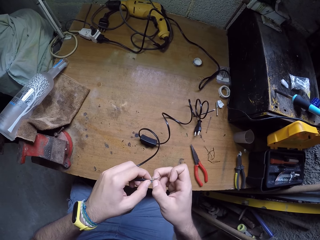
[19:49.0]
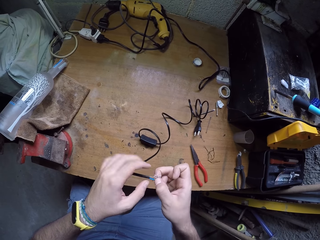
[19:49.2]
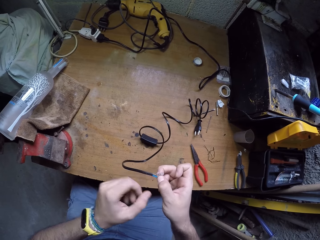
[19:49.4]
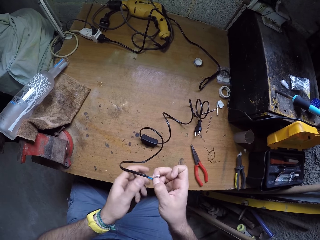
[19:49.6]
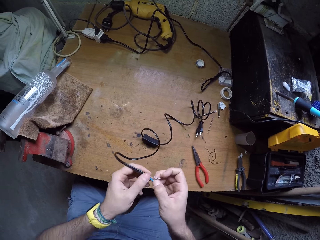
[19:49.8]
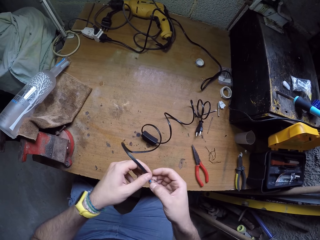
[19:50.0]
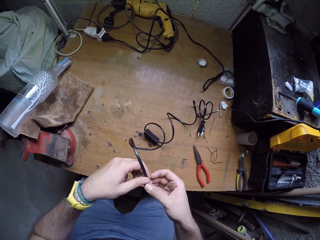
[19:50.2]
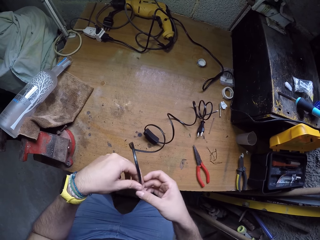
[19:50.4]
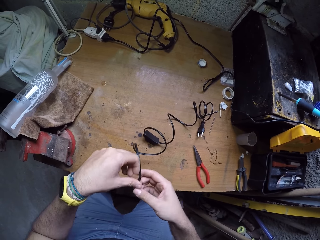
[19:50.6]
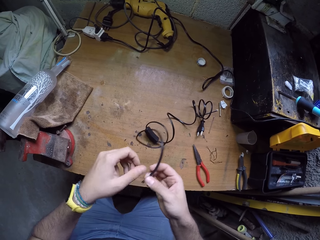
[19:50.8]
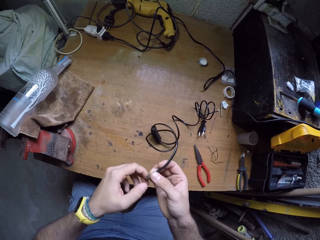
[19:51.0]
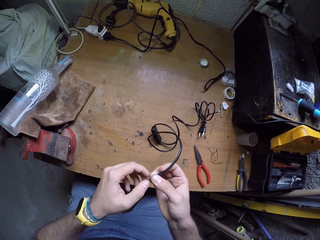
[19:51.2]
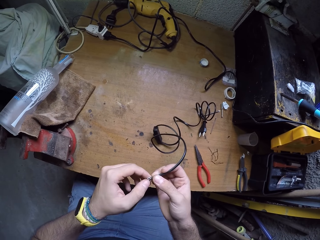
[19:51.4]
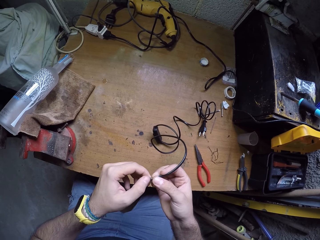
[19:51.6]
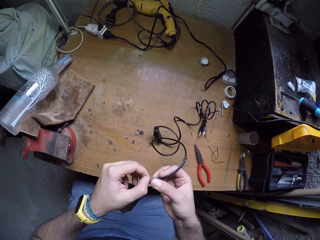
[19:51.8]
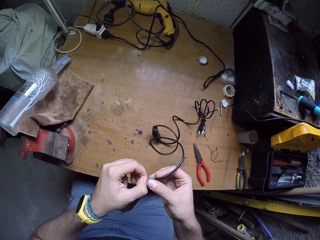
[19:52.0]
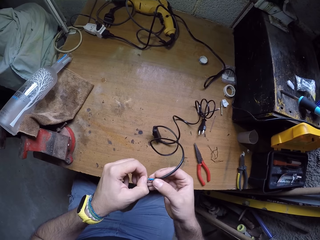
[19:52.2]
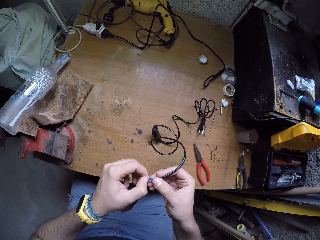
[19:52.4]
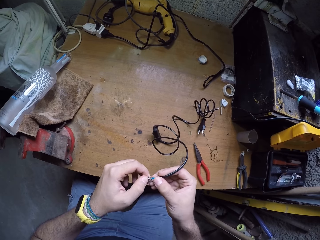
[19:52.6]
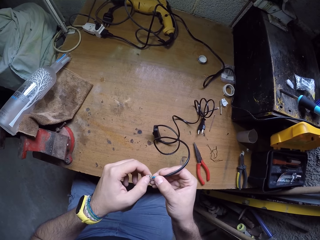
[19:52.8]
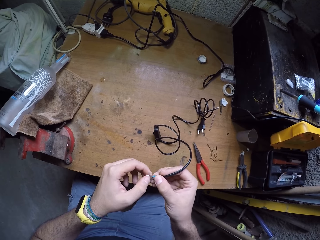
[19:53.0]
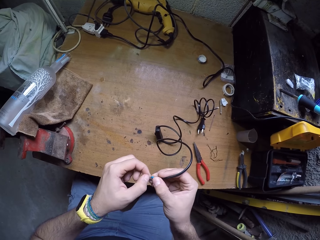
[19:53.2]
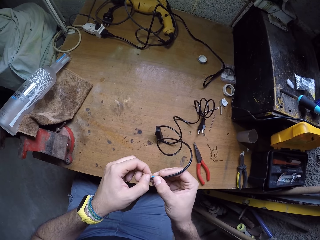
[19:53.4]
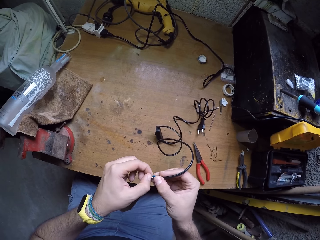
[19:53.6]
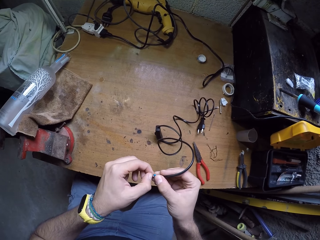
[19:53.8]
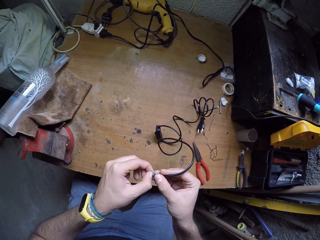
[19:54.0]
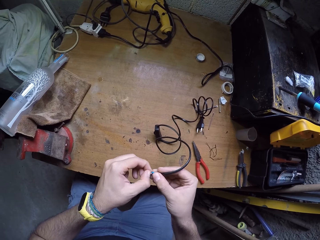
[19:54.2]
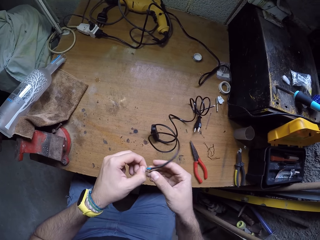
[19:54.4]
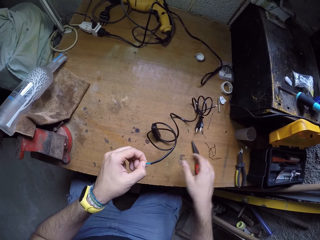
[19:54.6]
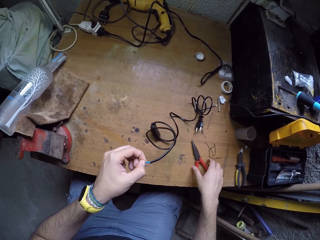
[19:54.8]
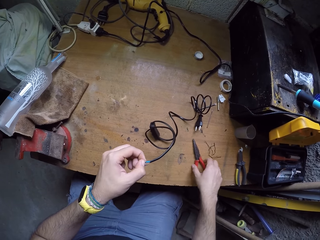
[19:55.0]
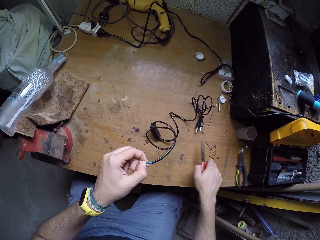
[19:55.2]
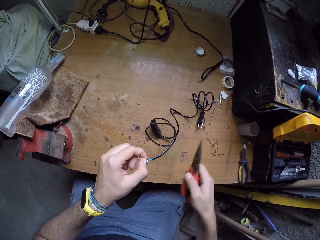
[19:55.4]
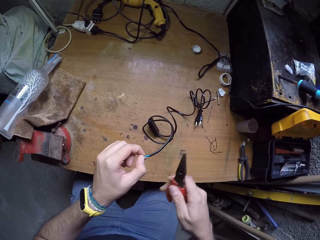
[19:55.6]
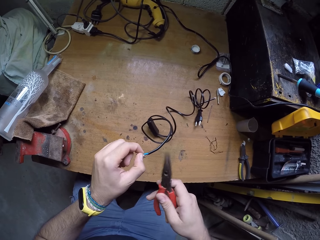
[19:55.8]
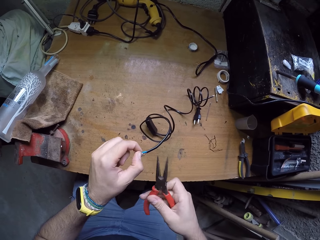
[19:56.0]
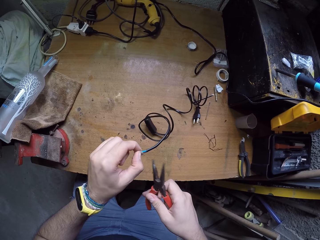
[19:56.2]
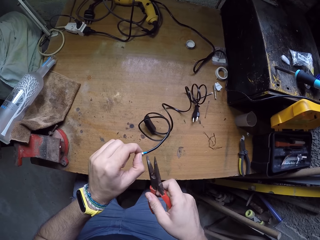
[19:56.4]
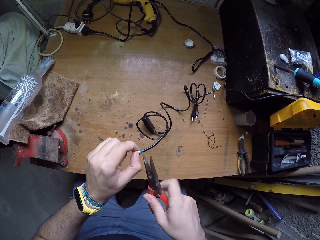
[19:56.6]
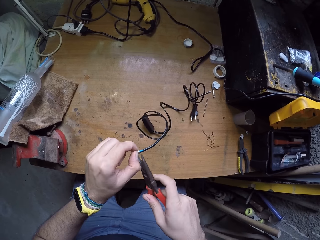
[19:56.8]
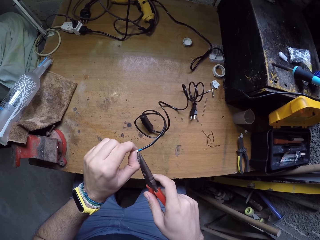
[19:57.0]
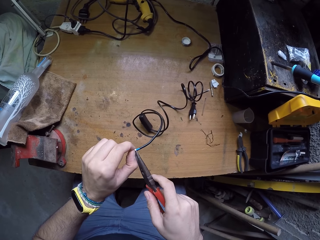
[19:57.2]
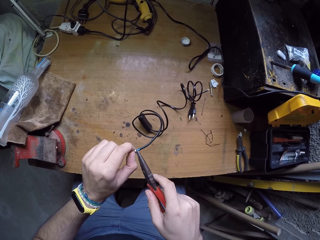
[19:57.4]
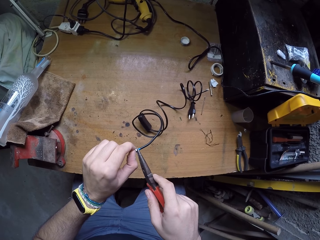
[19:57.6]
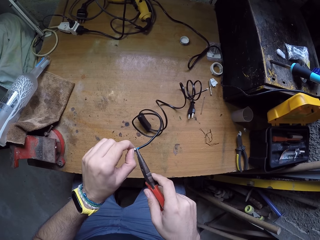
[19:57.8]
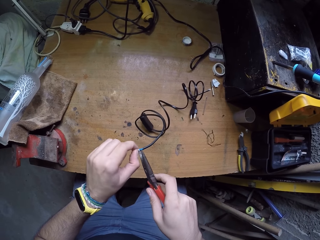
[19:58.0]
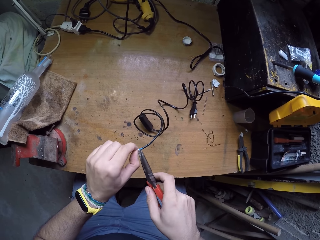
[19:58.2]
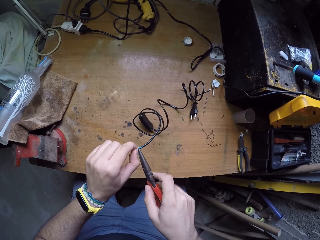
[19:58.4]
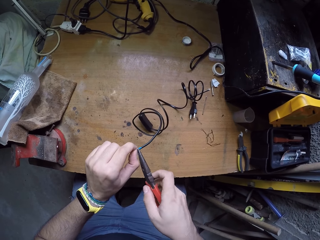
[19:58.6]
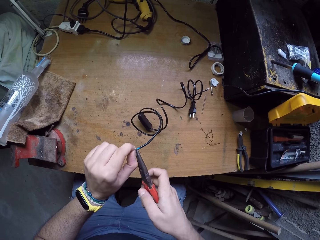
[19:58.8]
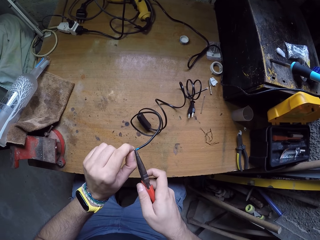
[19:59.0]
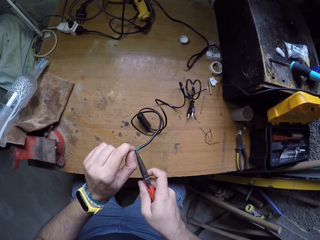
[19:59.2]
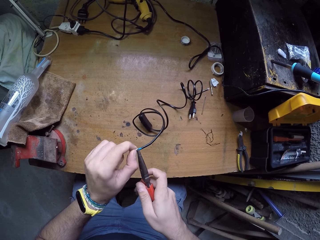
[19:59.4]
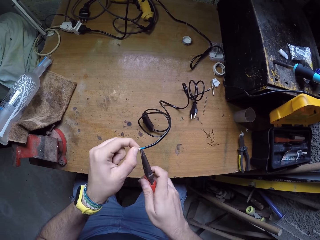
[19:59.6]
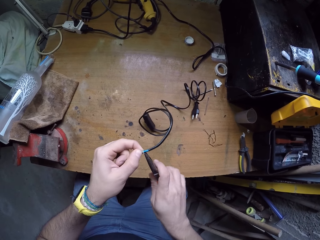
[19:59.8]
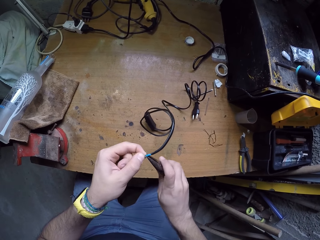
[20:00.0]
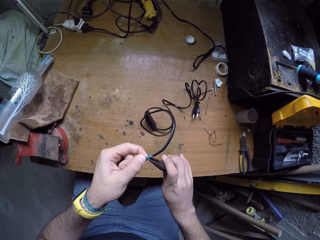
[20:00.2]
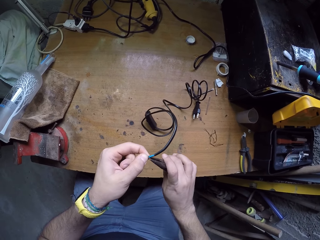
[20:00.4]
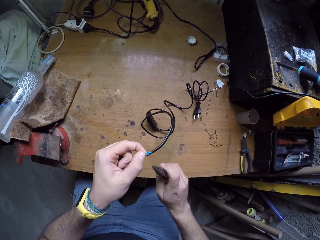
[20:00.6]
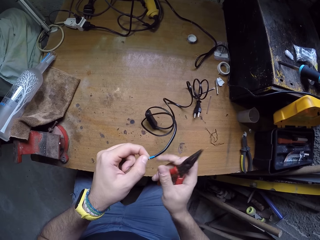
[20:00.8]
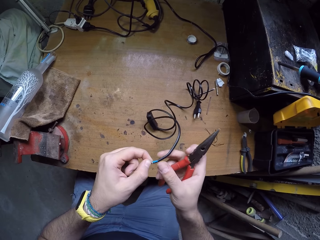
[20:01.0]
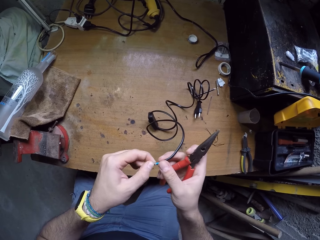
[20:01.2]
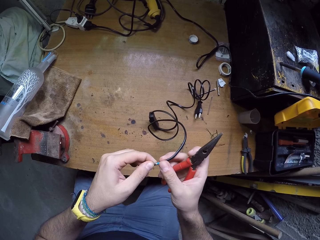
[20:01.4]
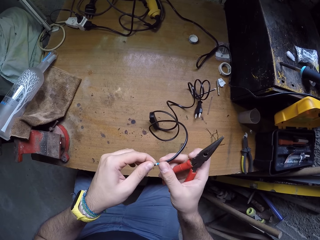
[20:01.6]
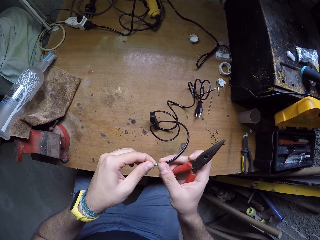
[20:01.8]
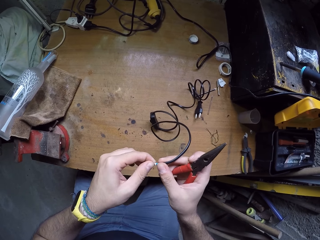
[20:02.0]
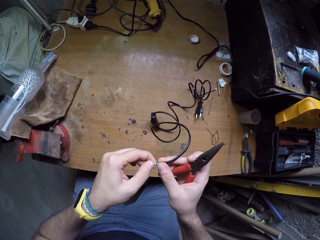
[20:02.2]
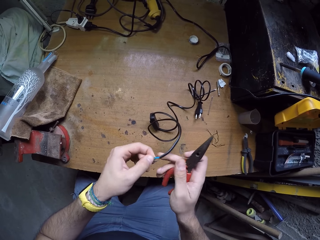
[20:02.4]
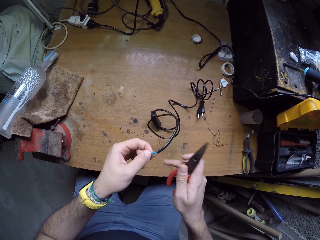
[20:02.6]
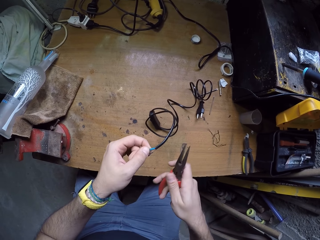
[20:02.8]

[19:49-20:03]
The camera wearer adjusts the wire on the hands. He picks the pair of pliers from the table with his right hand. He tightens the wire-tip on the wire with the pair of pliers in his right hand. He attaches a connector with the pliers.

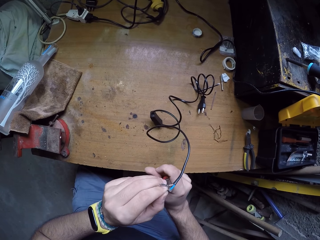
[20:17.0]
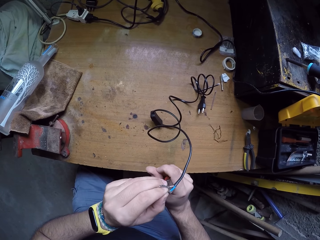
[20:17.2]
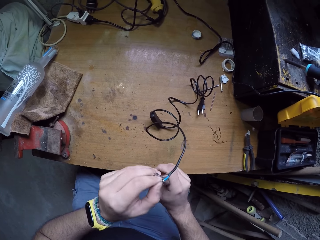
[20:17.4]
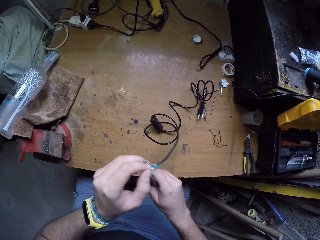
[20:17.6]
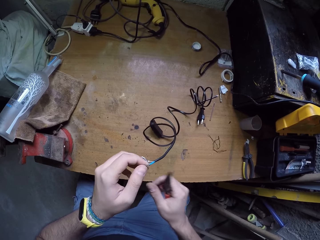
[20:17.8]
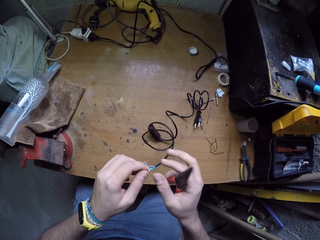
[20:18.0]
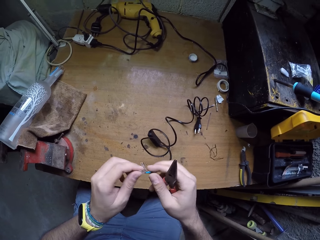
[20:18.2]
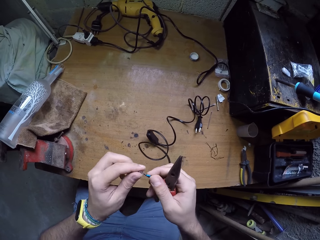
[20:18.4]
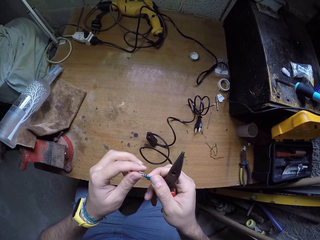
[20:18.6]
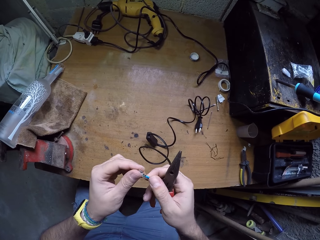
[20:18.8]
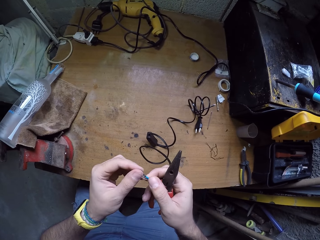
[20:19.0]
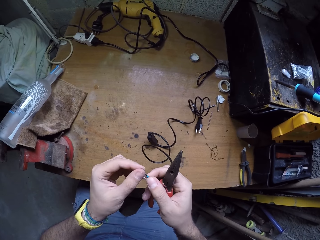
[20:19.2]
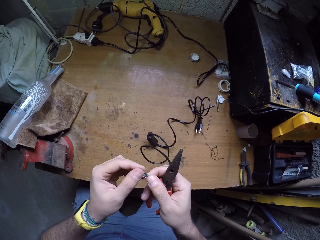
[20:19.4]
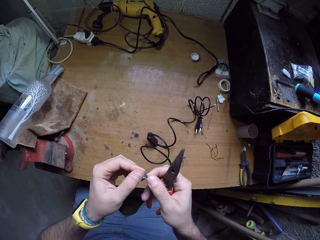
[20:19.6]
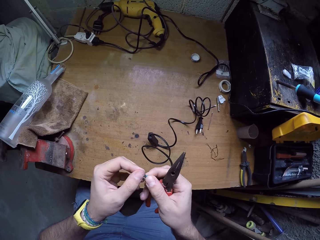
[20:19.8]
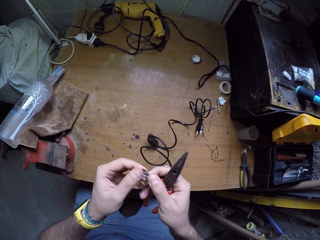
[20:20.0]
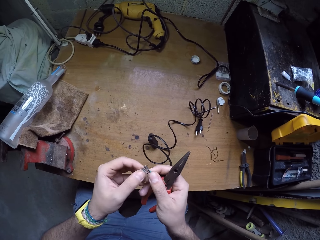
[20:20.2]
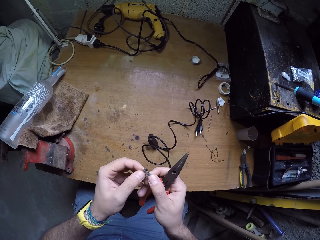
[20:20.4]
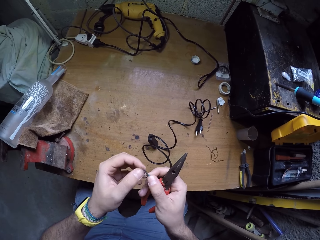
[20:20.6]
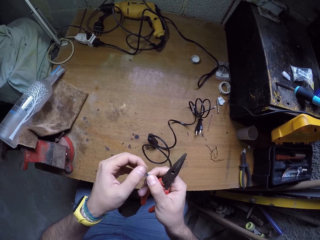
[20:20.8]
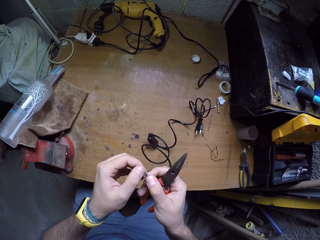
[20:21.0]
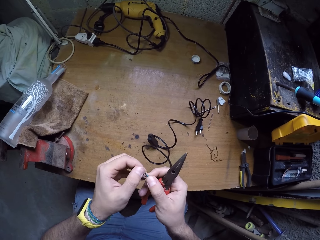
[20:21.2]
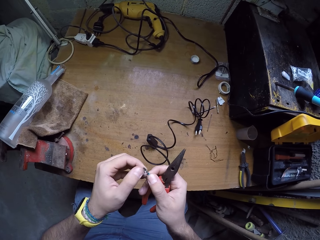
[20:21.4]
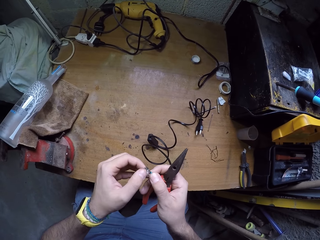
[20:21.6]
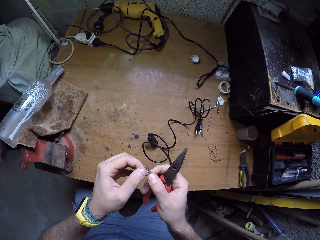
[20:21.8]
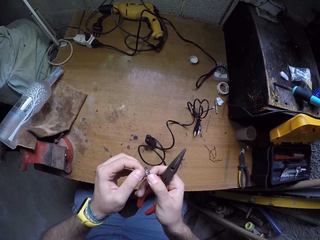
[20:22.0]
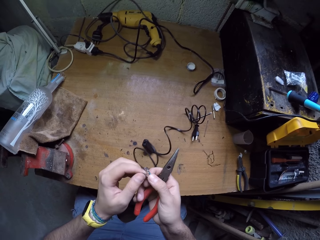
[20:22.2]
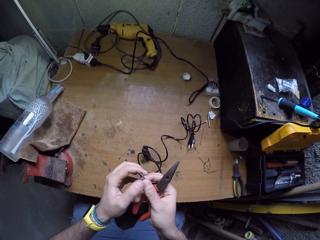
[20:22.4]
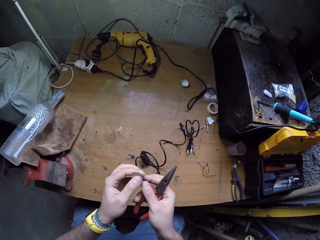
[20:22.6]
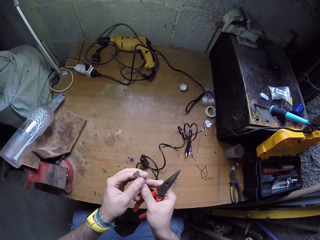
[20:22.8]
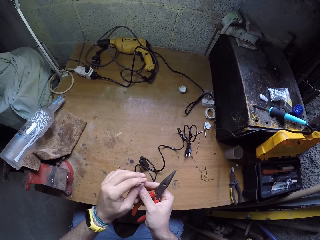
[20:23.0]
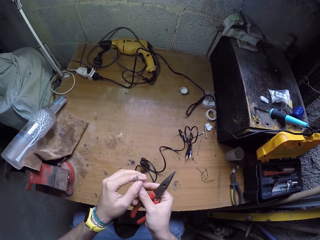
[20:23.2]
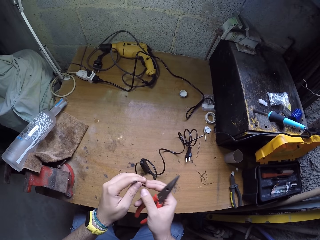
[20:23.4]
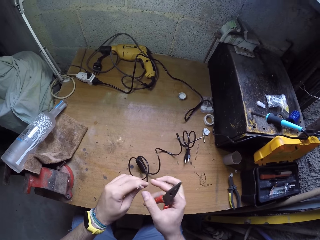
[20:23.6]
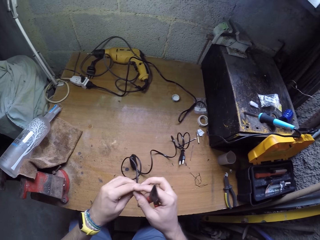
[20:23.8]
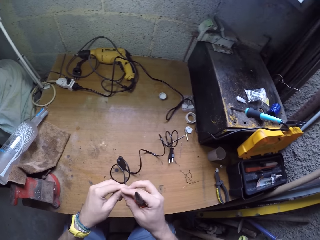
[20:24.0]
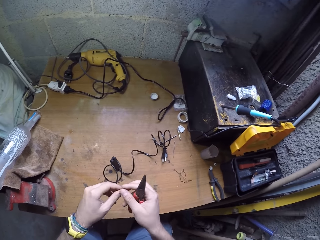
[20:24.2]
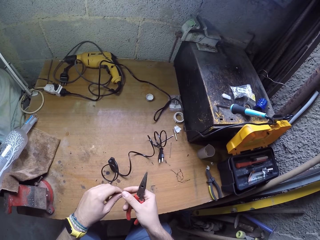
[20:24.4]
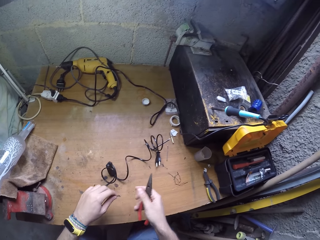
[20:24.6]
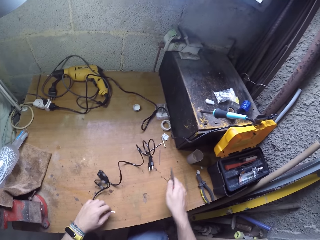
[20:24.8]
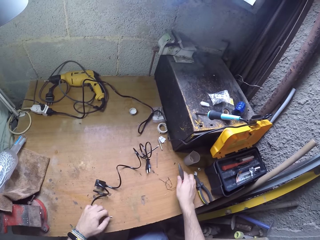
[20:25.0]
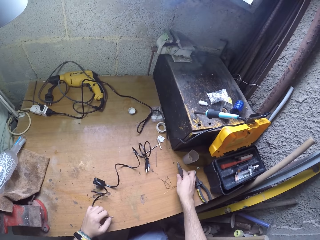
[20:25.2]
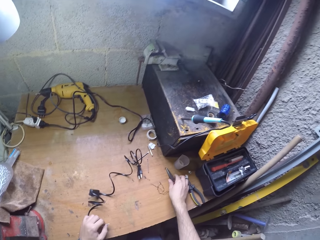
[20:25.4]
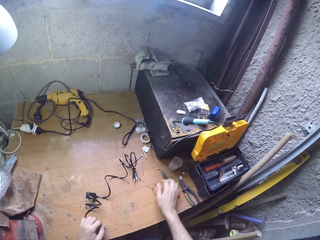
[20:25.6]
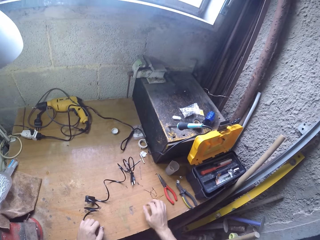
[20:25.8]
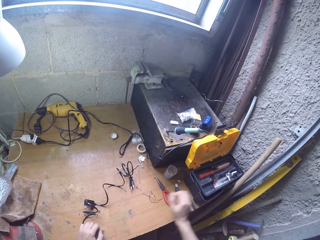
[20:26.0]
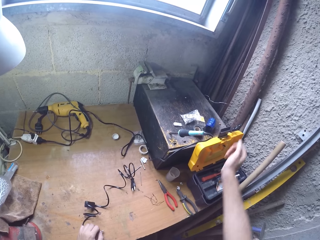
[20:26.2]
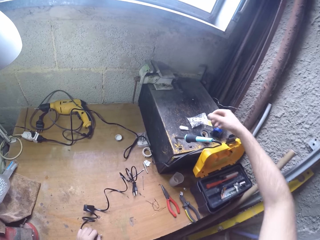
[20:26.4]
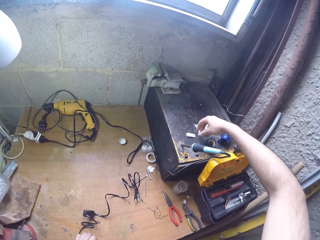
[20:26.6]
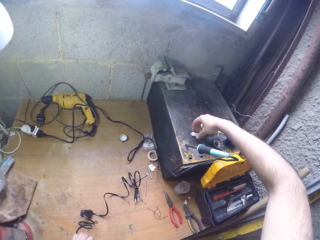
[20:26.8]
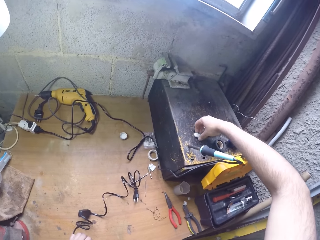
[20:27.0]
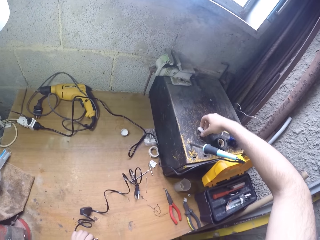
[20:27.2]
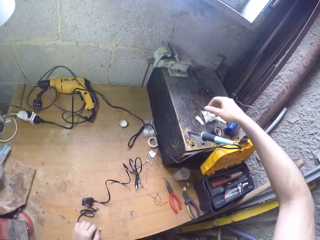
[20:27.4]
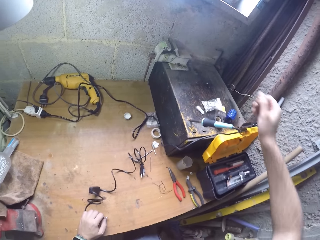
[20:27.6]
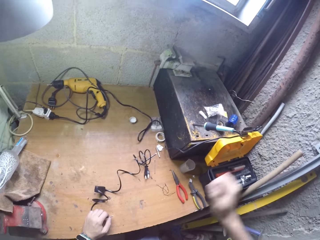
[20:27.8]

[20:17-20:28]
The camera wearer adjusts a connector on the wire. He drops the pair of pliers on the table from his right hand. He touches something.
